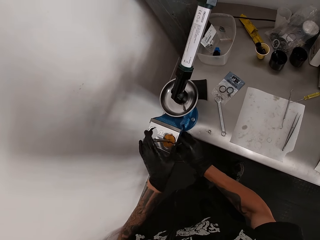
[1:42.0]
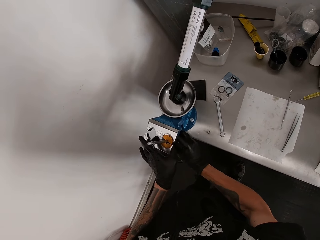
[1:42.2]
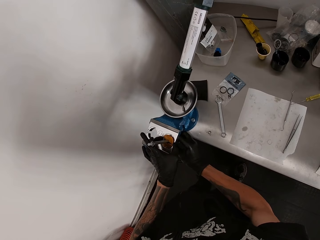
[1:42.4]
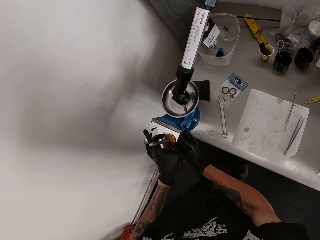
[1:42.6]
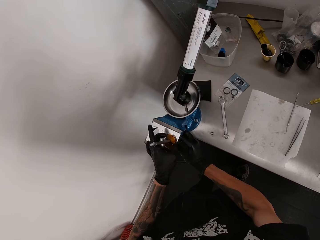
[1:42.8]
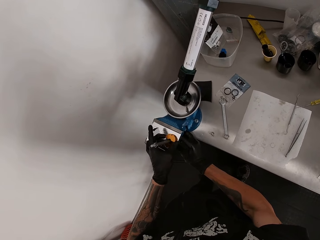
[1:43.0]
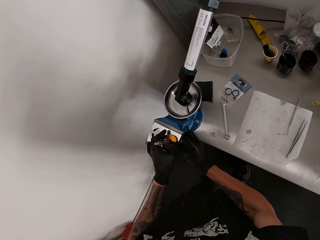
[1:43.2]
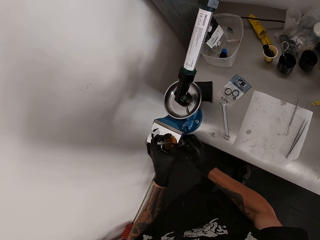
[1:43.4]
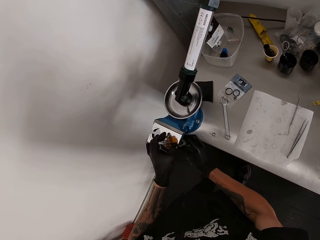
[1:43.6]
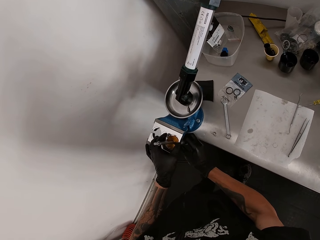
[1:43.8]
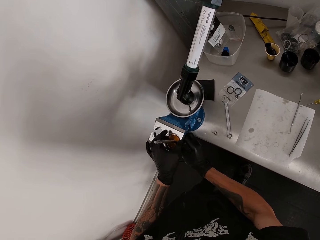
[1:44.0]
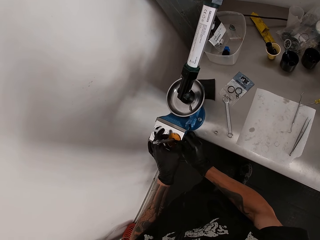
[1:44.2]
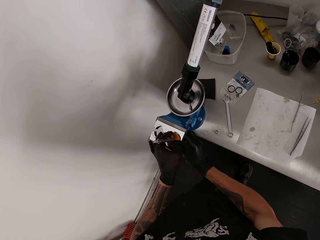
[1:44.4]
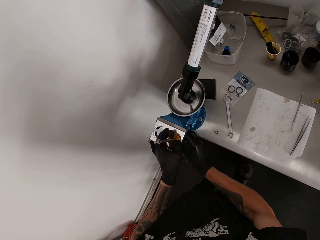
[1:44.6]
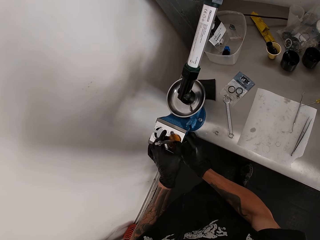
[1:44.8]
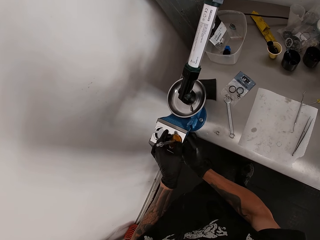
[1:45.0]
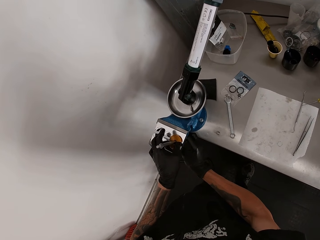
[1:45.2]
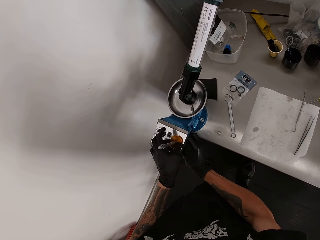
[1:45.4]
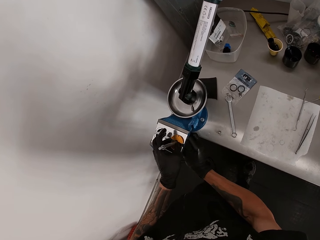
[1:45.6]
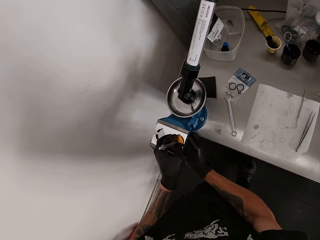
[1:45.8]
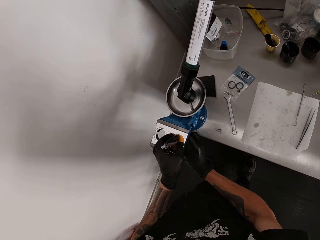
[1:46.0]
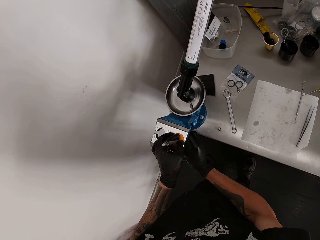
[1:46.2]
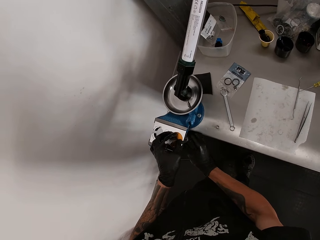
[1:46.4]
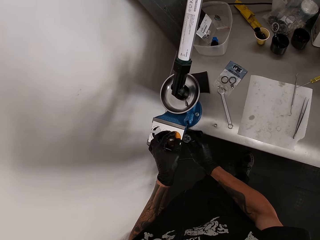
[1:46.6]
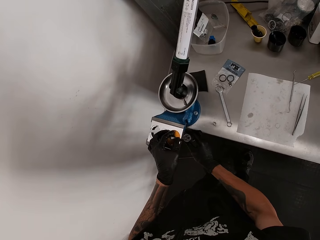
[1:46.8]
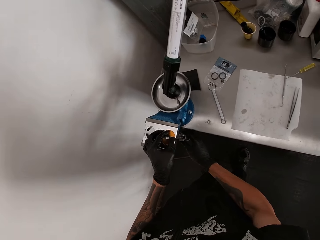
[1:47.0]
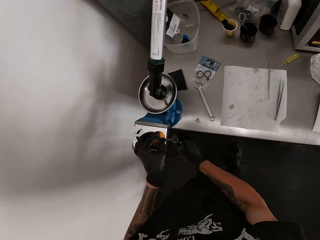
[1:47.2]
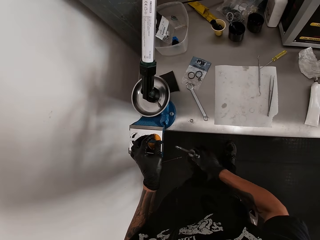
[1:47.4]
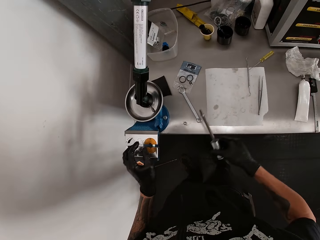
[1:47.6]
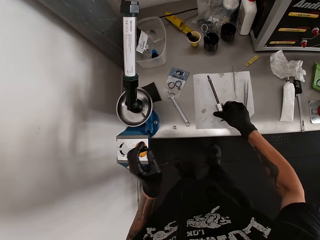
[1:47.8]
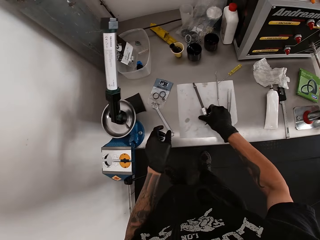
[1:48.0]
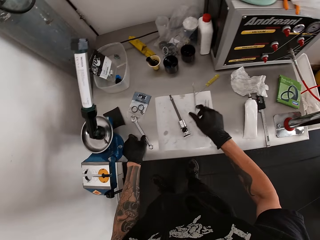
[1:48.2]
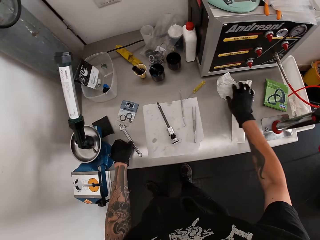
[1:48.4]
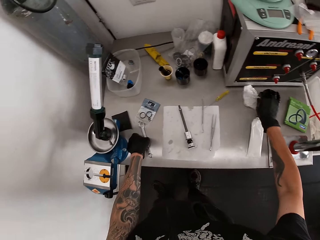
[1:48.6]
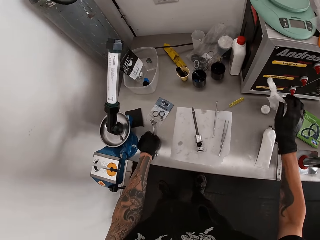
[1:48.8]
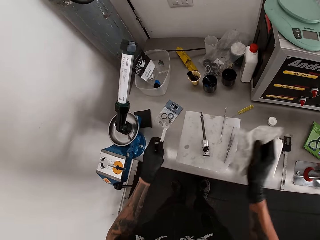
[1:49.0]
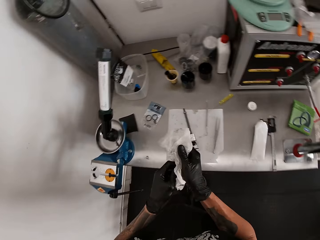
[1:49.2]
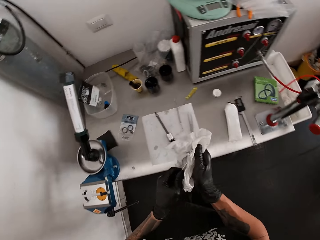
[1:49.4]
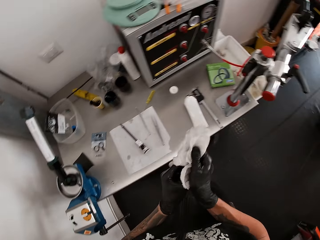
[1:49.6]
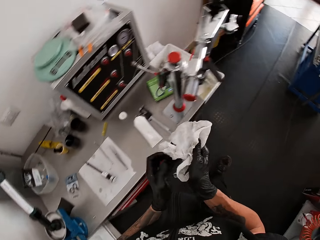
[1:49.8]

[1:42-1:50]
The camera wearer fixes something. He adjusts the metal with both gloved hands. He removes the metal from the case with his right gloved hand. He drops the metal on the table with his right gloved hand. He picks the spanner from the table with his left gloved hand. He picks the tissue from the table with his right gloved hand. He cleans the spanner with the tissue in his right gloved hand.

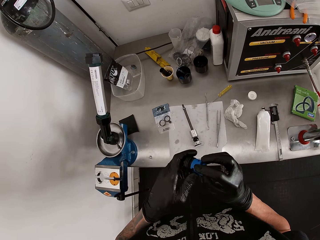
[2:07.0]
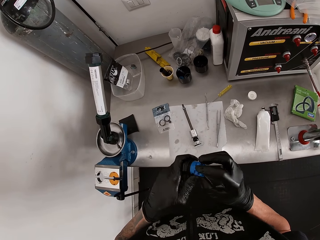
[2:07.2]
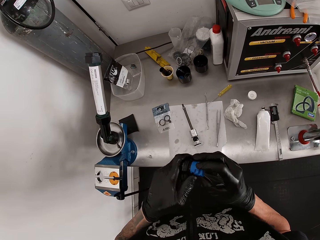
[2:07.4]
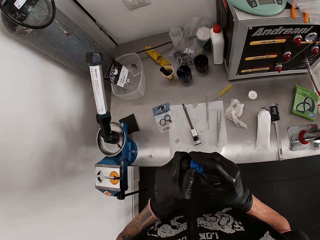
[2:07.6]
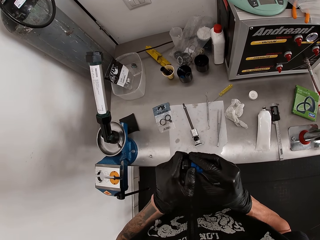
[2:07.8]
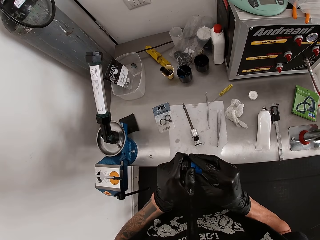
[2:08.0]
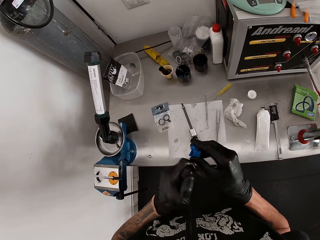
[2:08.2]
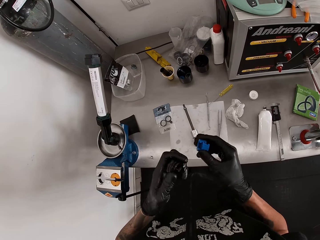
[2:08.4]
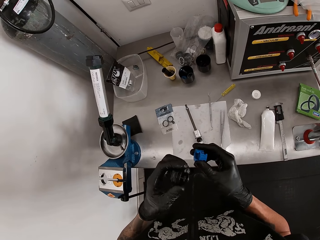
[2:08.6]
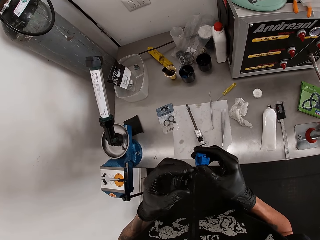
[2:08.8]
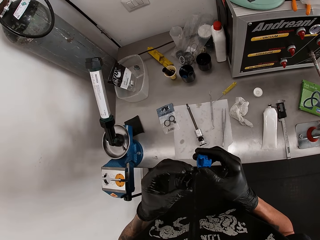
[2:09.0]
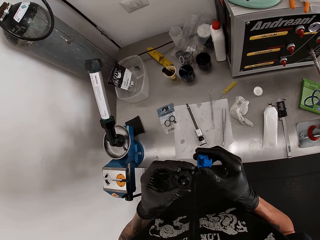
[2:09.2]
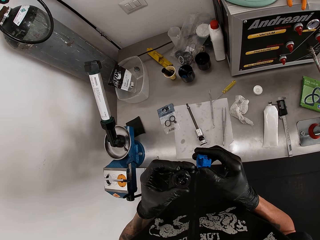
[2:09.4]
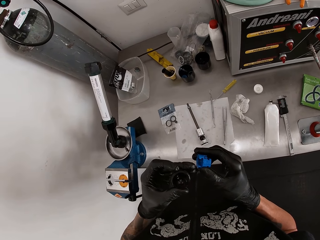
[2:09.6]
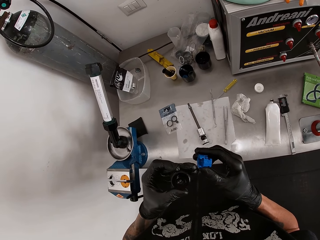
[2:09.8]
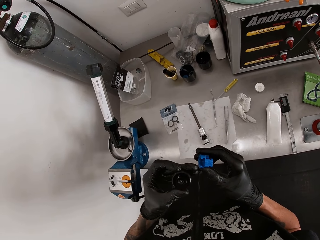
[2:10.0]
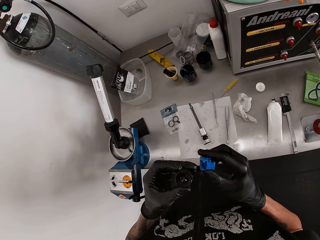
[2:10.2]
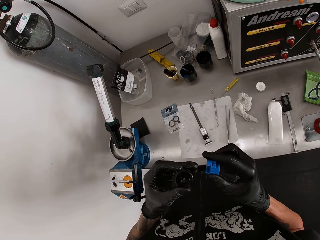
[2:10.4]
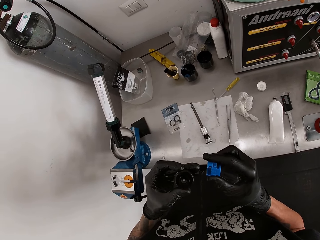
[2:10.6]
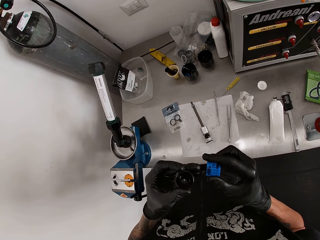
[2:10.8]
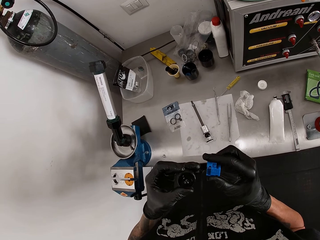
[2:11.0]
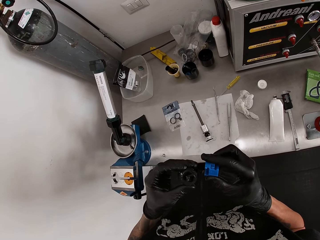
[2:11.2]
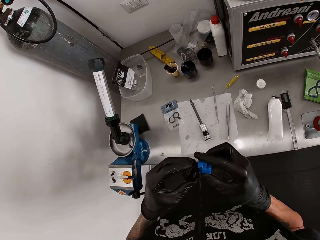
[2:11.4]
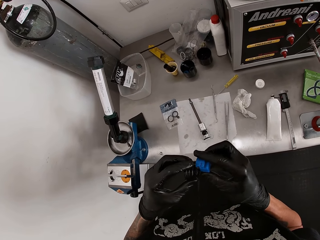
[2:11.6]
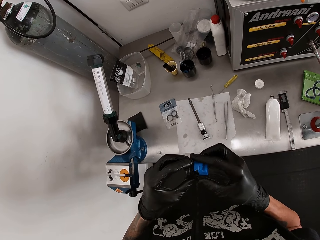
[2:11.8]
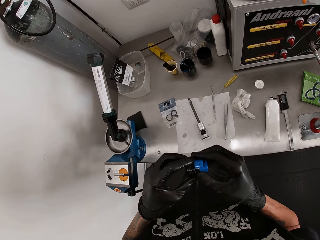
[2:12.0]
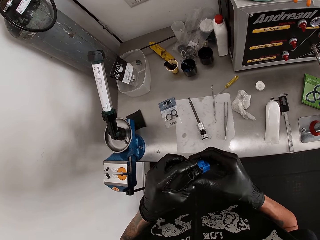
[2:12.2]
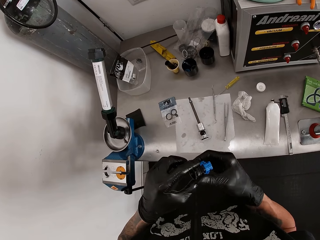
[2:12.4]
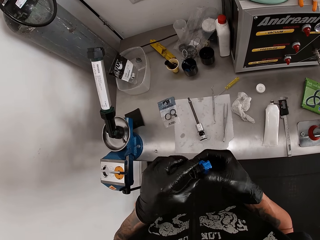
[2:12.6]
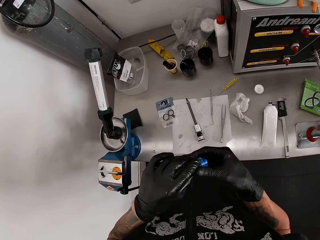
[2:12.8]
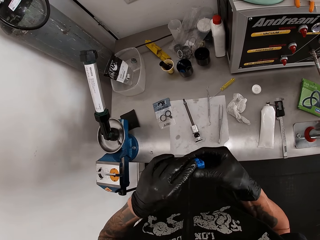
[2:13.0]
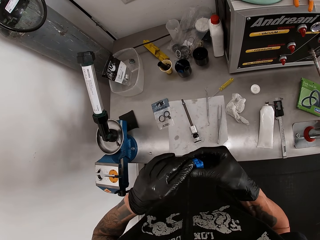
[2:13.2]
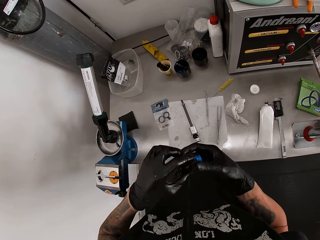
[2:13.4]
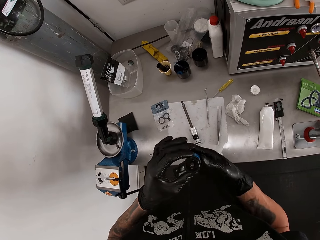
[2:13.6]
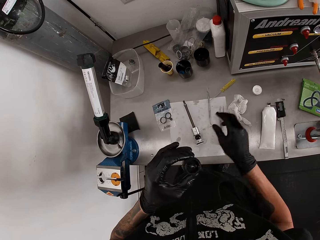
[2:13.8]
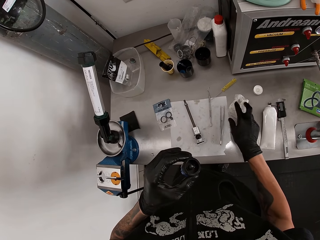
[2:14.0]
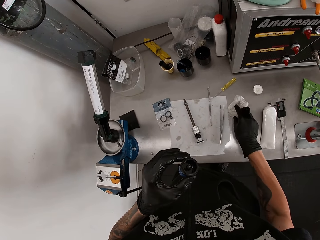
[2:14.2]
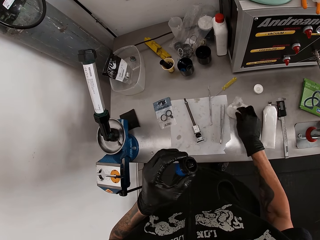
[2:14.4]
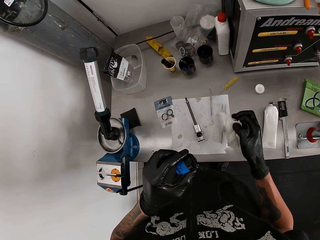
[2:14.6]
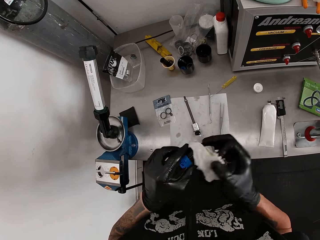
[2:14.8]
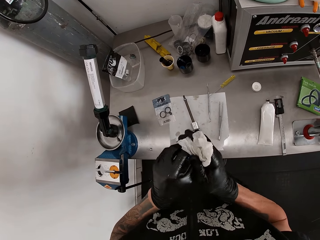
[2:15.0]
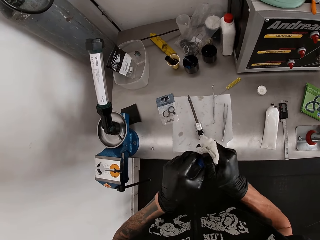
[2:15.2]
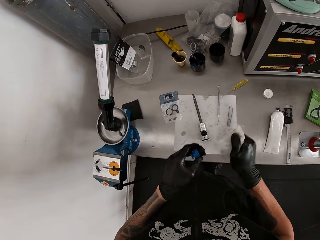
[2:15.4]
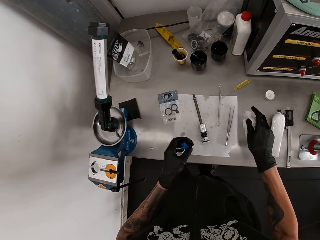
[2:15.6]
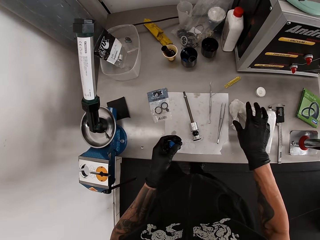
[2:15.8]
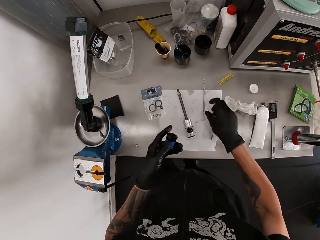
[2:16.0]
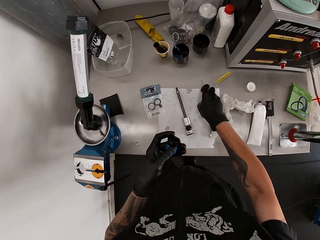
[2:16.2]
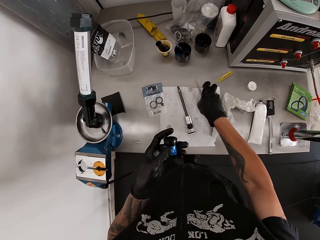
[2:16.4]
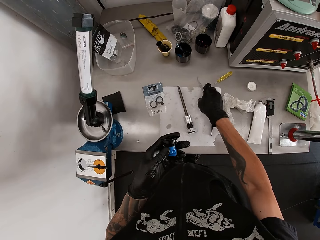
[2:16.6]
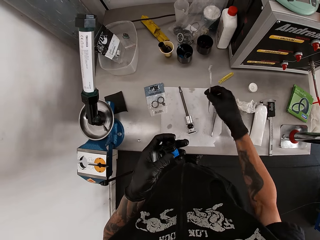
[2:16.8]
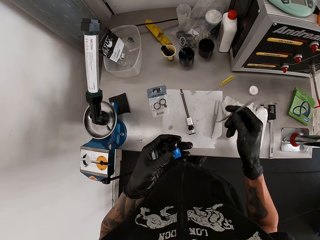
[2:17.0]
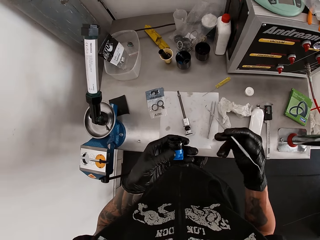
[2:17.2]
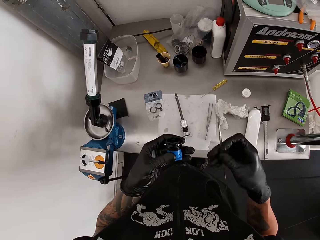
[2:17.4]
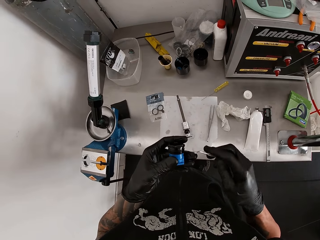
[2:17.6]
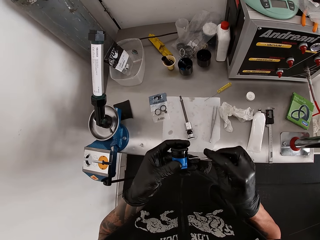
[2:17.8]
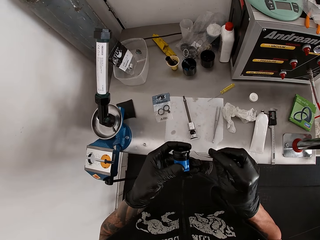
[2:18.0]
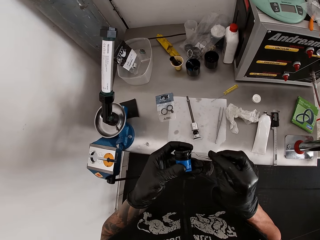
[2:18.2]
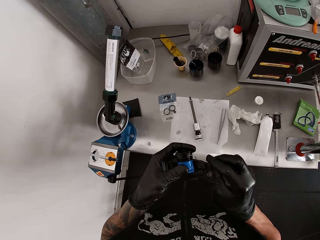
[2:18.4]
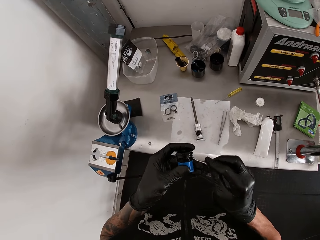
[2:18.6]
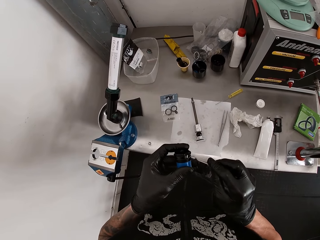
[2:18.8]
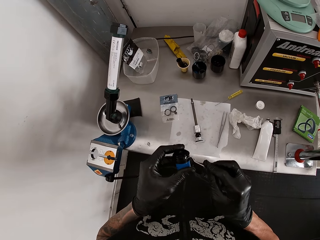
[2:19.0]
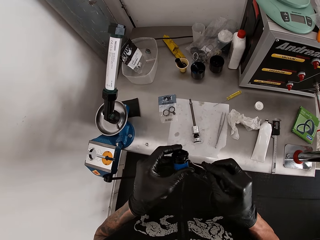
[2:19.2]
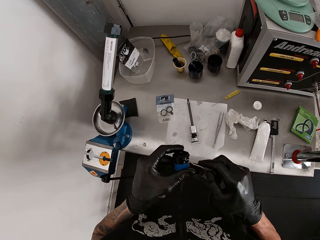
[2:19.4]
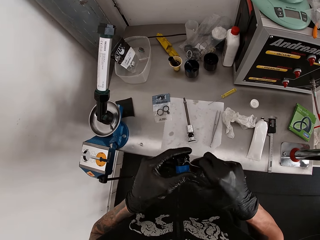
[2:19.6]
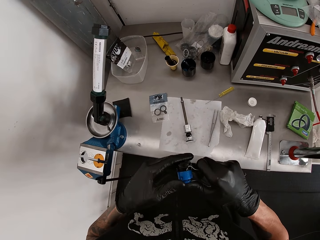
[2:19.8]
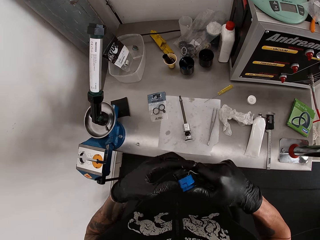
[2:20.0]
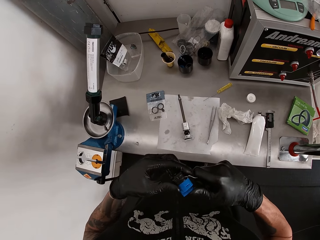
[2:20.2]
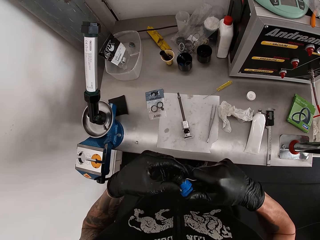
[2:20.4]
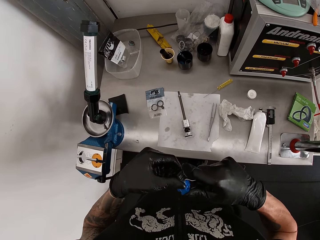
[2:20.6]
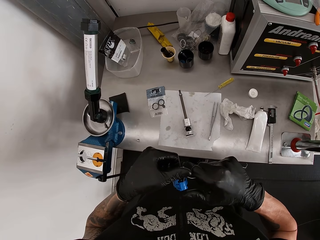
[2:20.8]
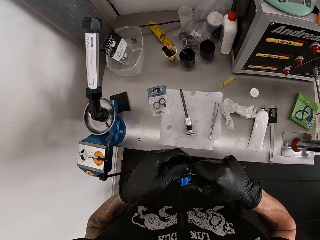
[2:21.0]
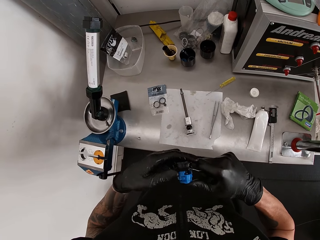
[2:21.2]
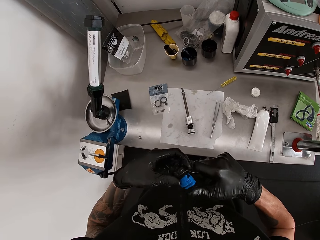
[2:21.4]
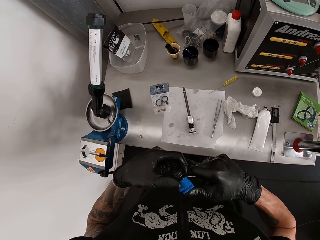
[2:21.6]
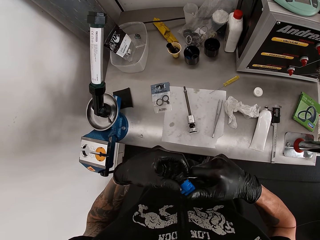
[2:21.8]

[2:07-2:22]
The camera wearer detaches the plastic with his right gloved hand. He looks at something. He attaches the plastic with both gloved hands. He picks the tissue from the table with his right gloved hand. He cleans the plastic with the tissue in his right gloved hand. He drops the tissue on the table with his right gloved hand. He picks a pallet or hook from the table with his right gloved hand. He removes a ring with the hook. He scrapes the plastic with the pallet in his right gloved hand.
